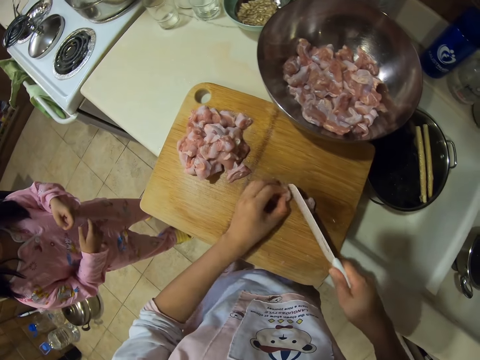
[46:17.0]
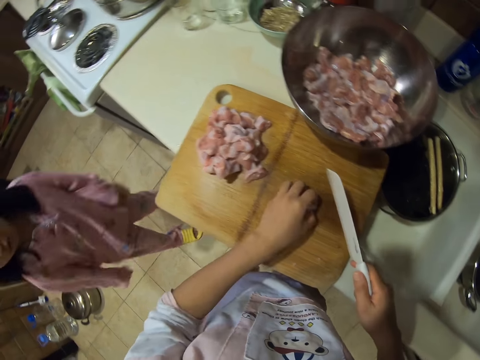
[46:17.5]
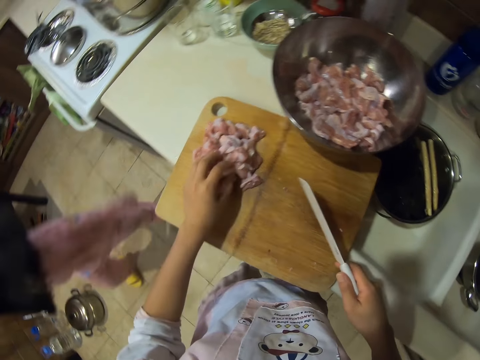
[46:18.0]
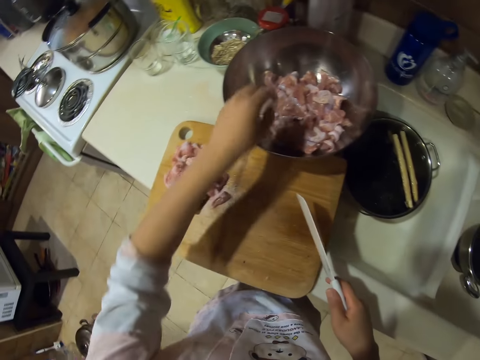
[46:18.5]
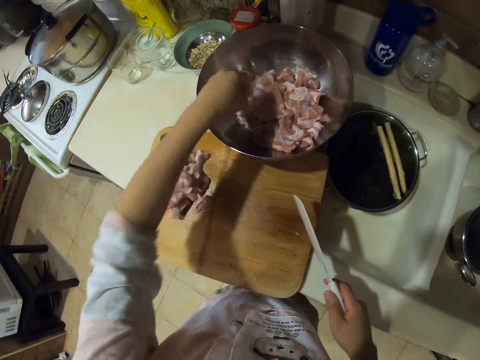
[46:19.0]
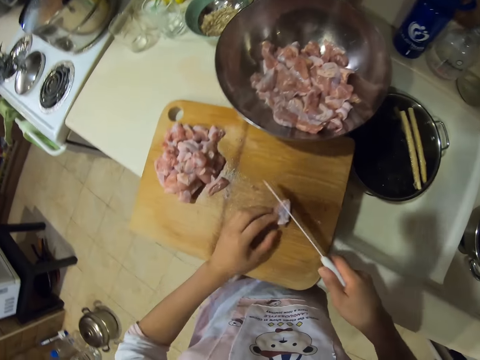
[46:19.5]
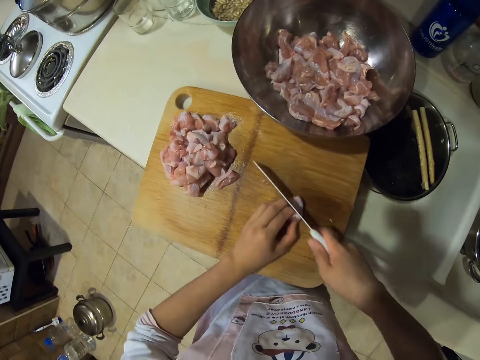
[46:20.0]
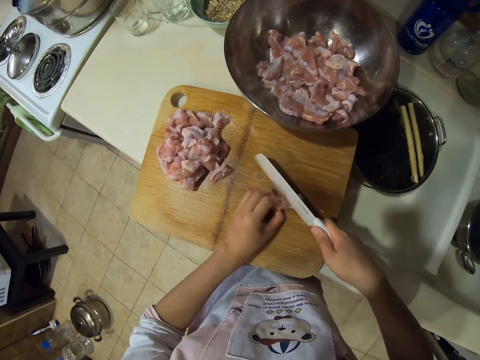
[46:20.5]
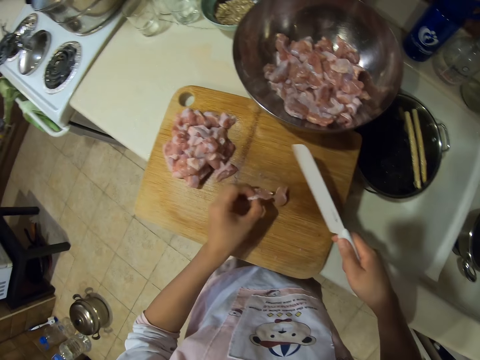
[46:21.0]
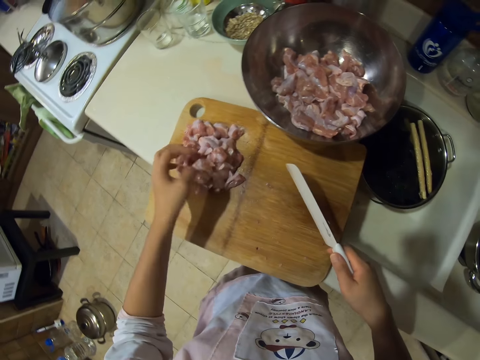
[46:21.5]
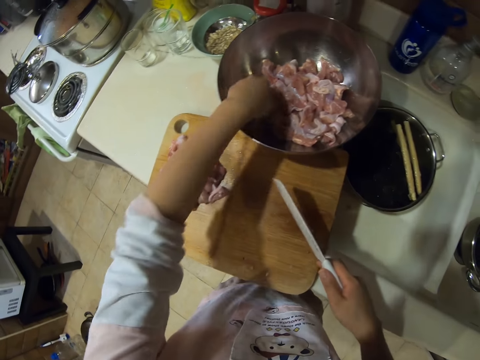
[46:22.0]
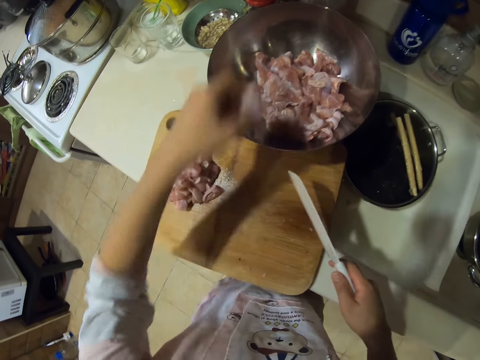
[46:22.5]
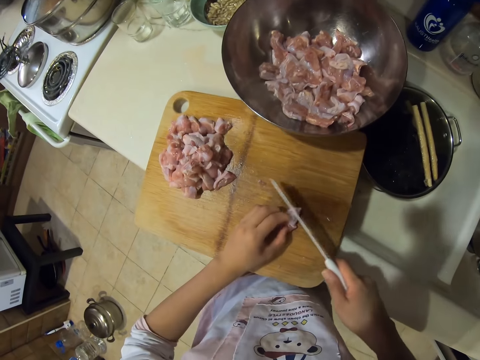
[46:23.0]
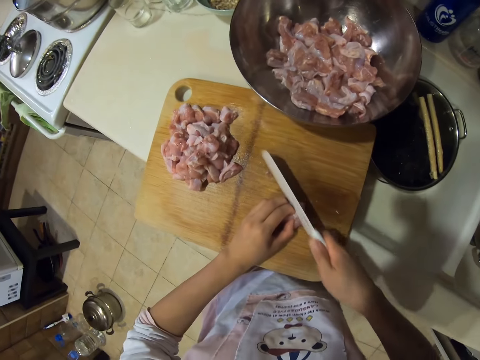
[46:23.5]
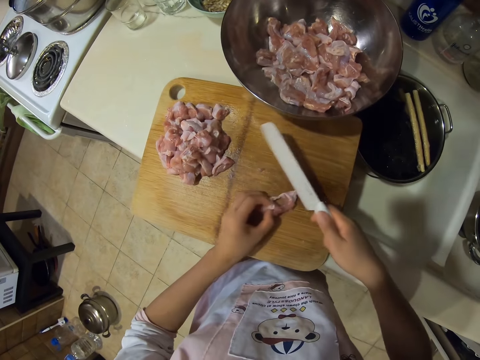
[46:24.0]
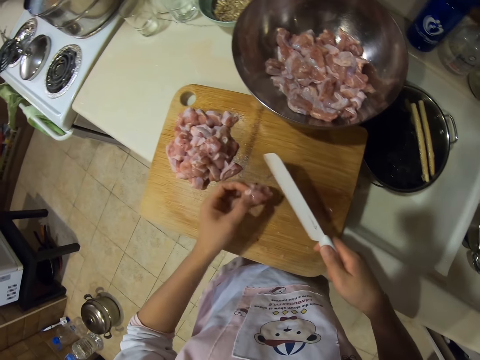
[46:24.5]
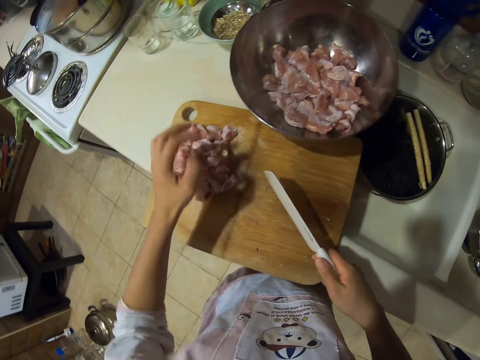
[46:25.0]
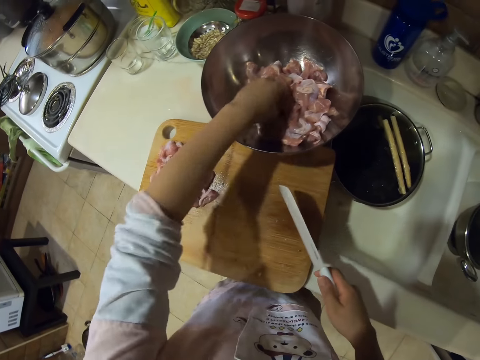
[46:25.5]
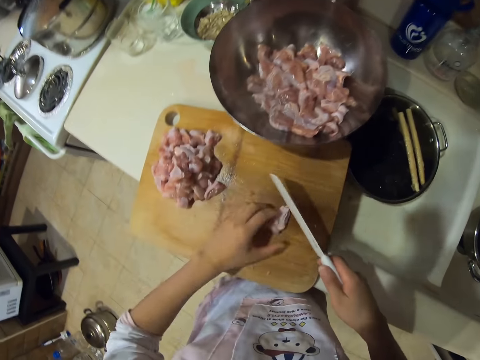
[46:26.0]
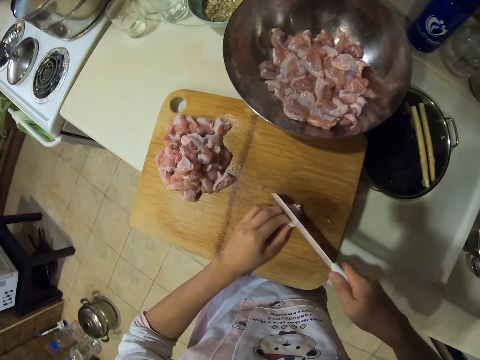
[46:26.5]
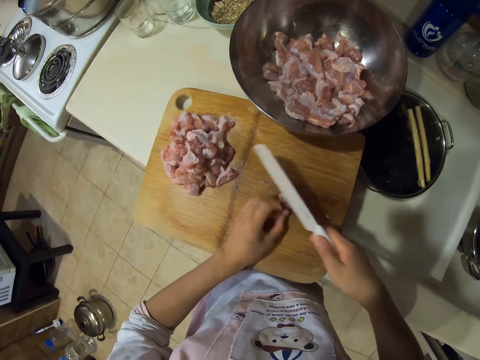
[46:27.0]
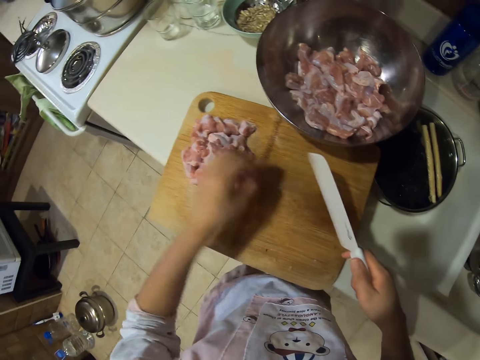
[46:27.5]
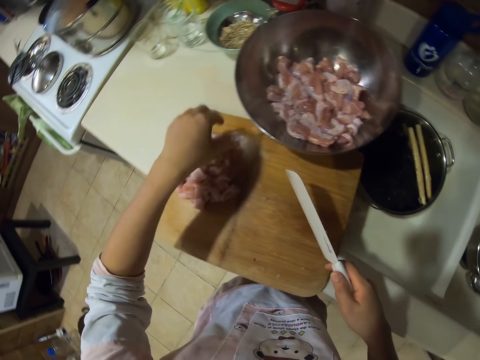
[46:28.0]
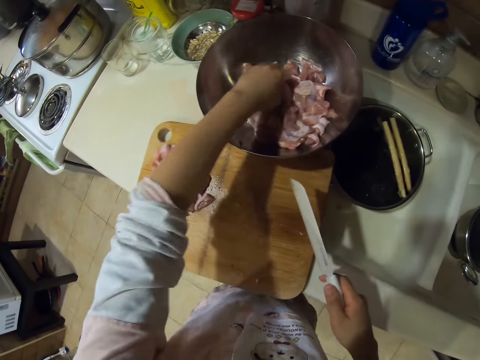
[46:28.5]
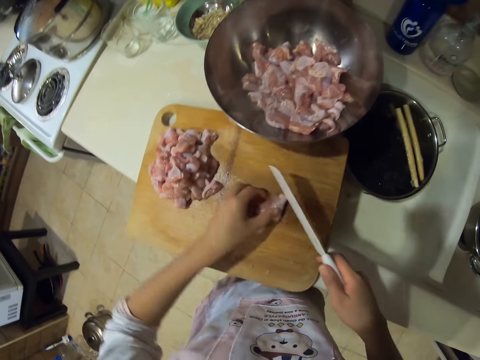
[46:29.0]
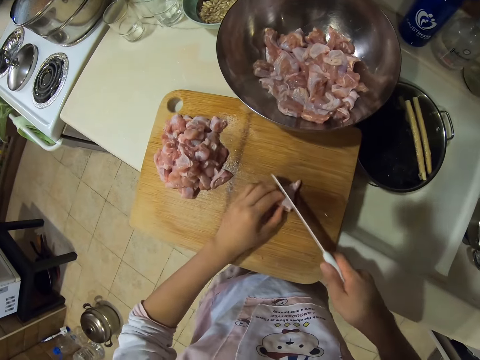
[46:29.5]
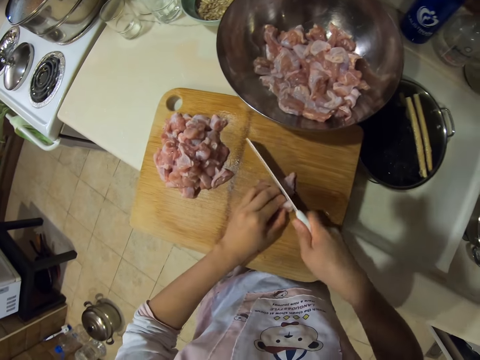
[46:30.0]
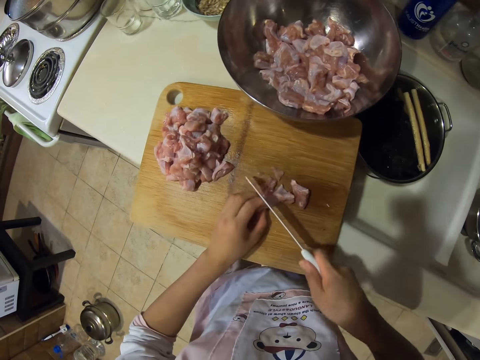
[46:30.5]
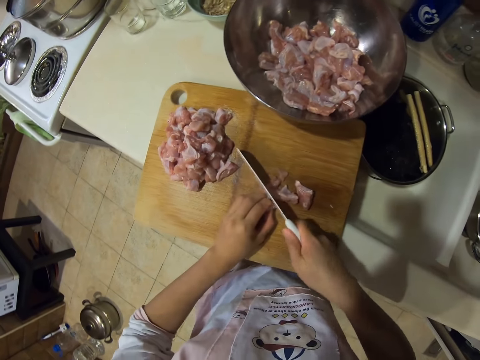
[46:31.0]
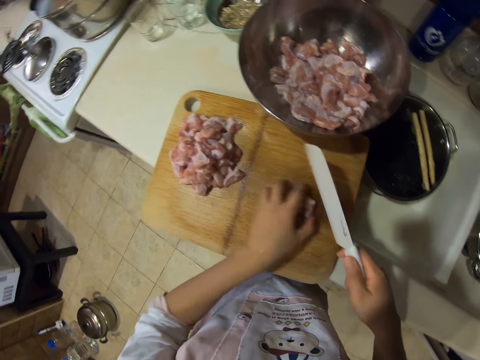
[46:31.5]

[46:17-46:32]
The camera wearer puts the meat aside. They pick the meat. They cut the meat. They put the meat aside. They pick the meat. They cut the meat. They put the meat aside. They pick the meat. They cut the meat. They put the meat aside. They pick the meat. They cut the meat.

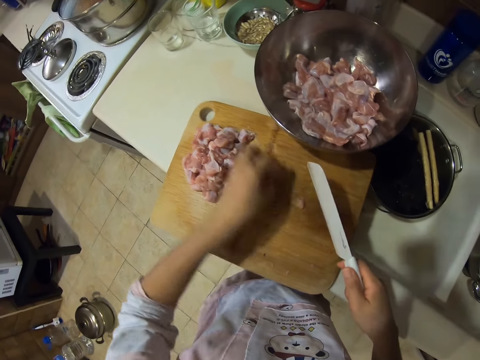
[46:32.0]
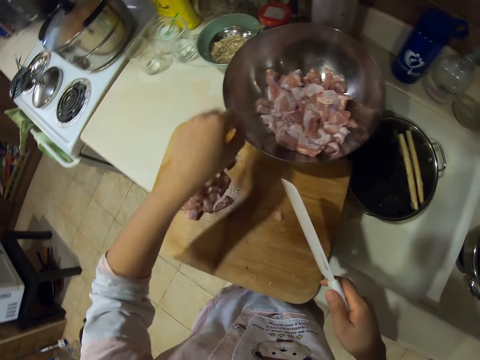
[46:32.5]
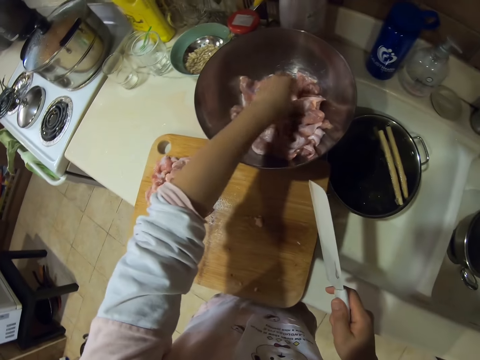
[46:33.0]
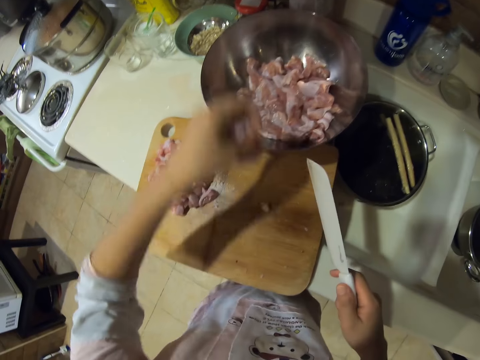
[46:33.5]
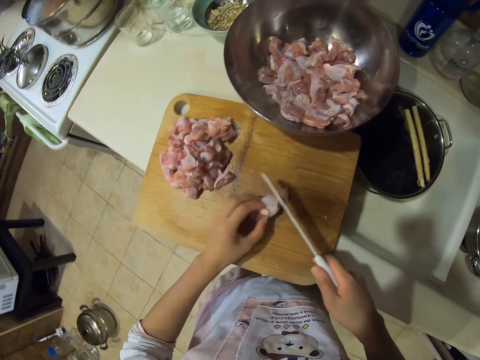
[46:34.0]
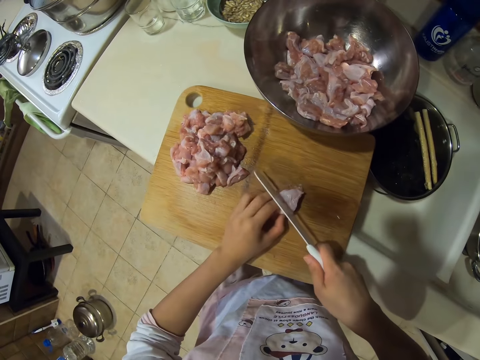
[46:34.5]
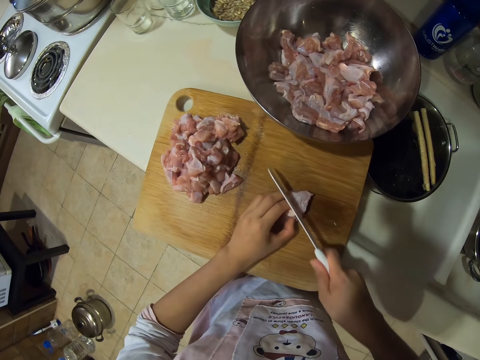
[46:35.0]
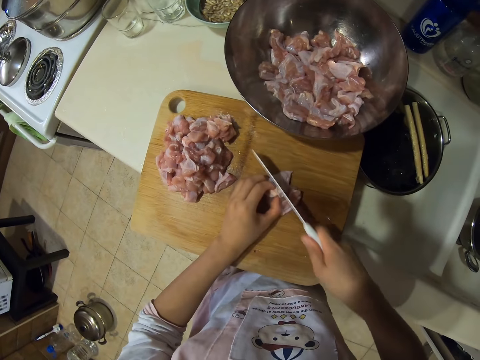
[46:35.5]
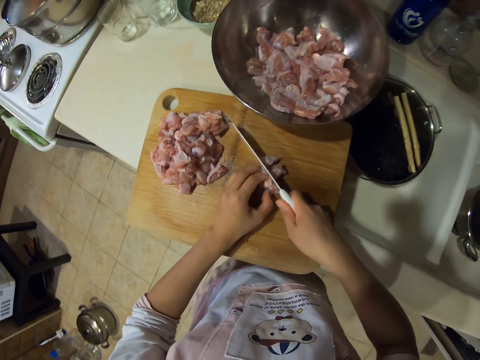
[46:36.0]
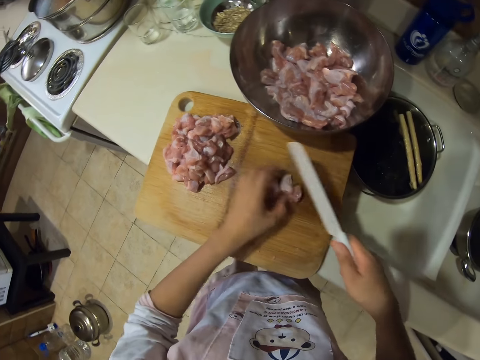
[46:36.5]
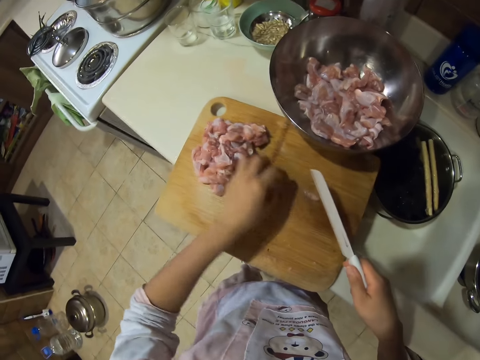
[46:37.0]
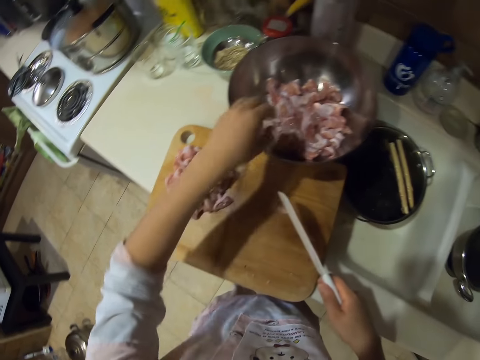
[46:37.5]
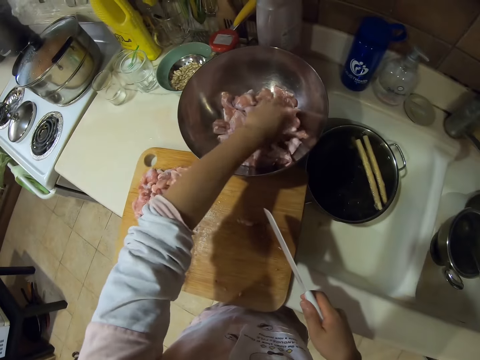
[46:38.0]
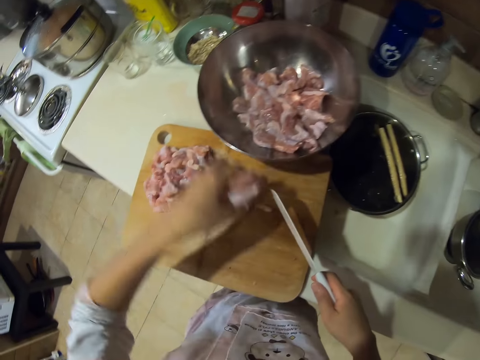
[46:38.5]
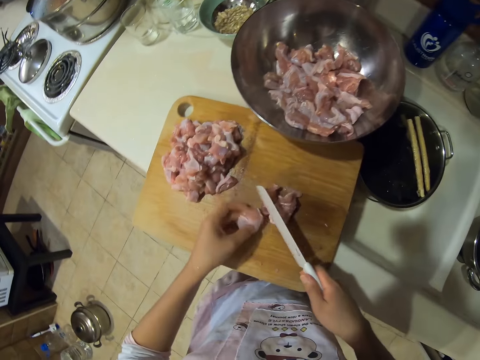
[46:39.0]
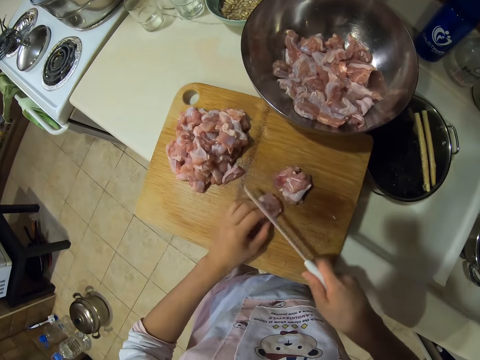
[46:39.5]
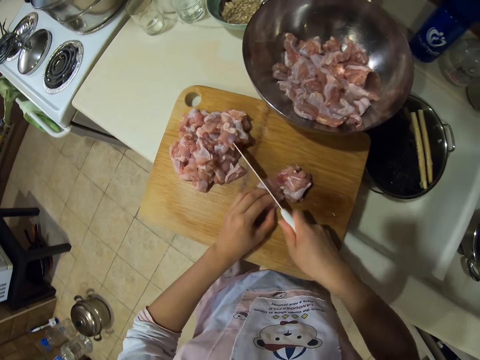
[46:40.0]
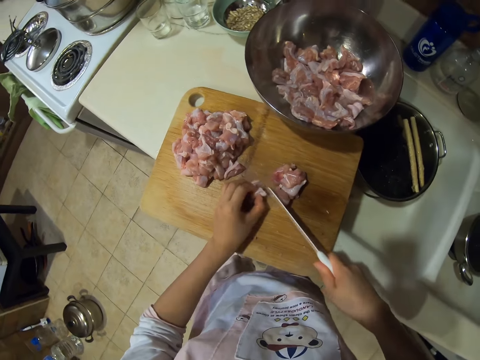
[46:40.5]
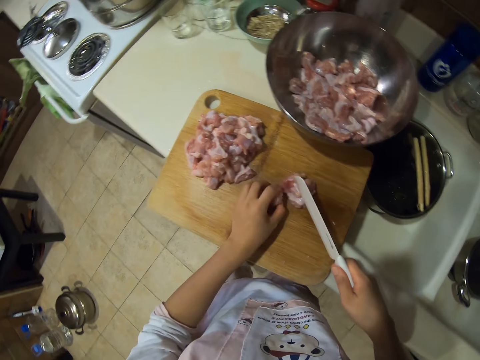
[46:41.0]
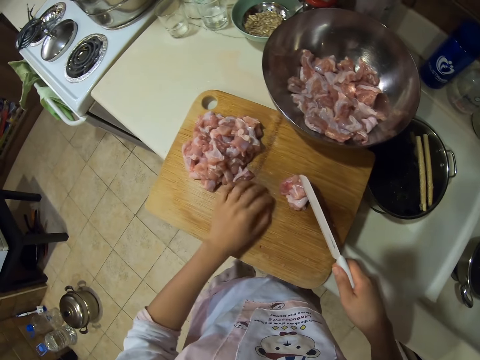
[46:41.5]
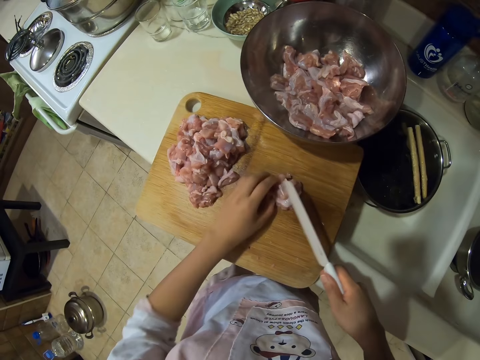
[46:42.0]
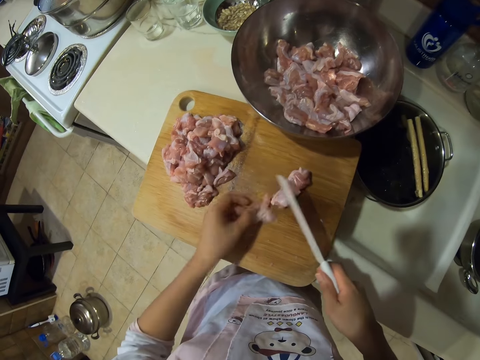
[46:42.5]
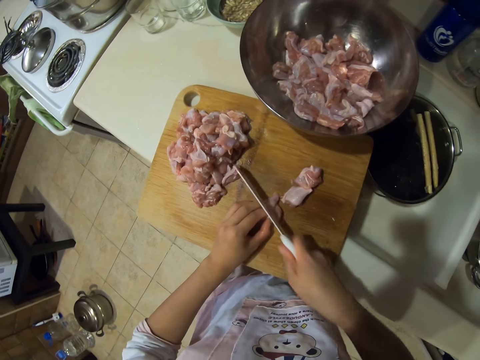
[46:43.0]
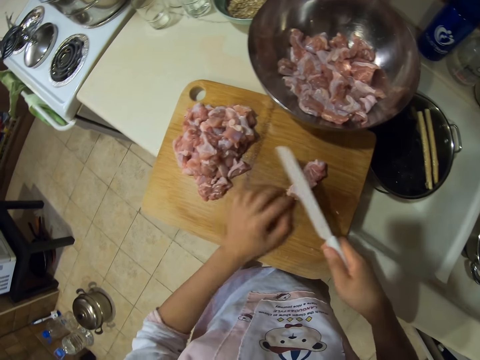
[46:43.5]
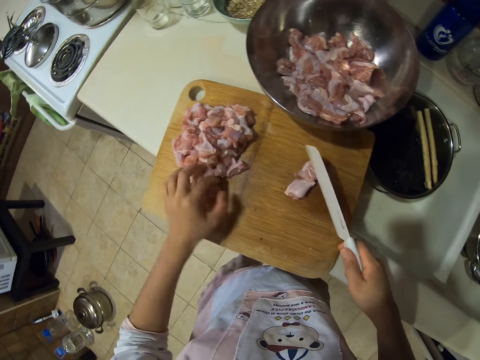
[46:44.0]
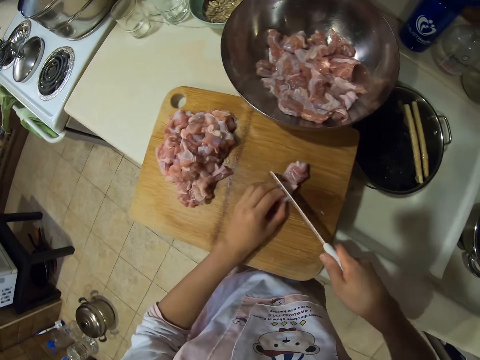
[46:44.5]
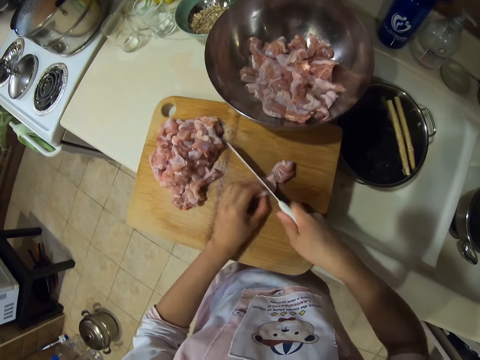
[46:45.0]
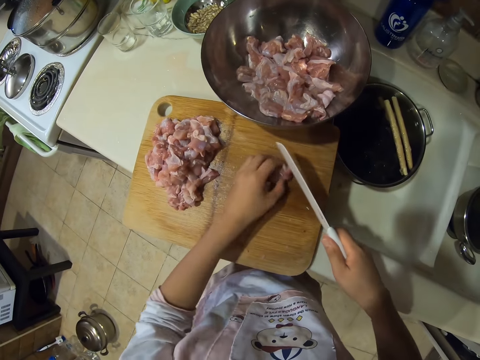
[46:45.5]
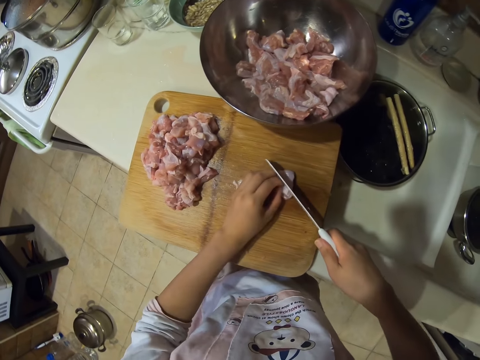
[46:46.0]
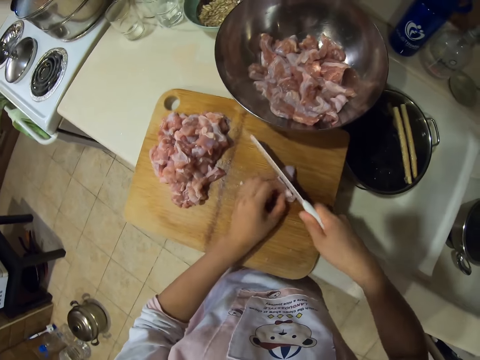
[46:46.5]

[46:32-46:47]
The camera wearer puts the meat aside. They pick the meat. They cut the meat. They put the meat aside. They pick the meat. They cut the meat. They put aside the meat. They cut the meat. They put aside the meat. They cut the meat.
